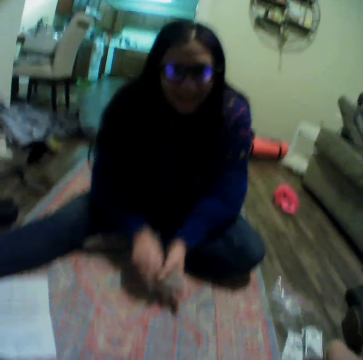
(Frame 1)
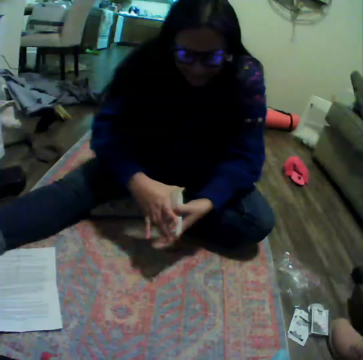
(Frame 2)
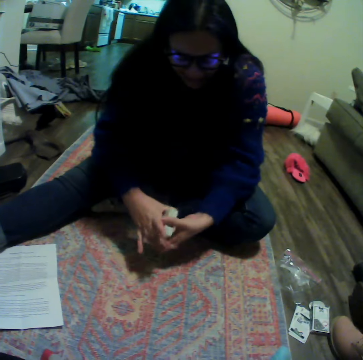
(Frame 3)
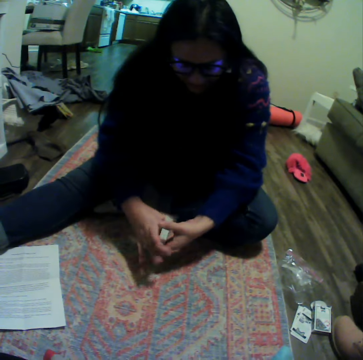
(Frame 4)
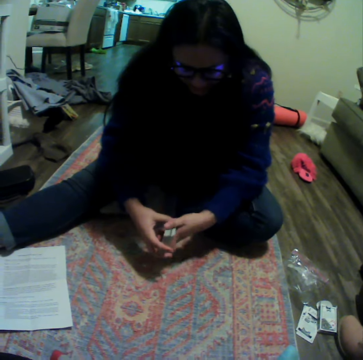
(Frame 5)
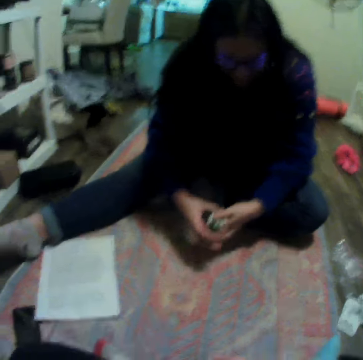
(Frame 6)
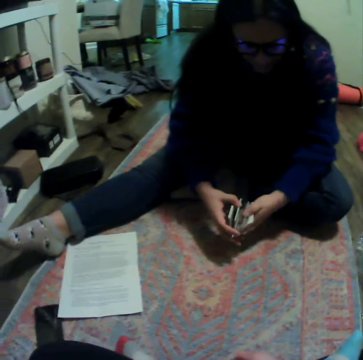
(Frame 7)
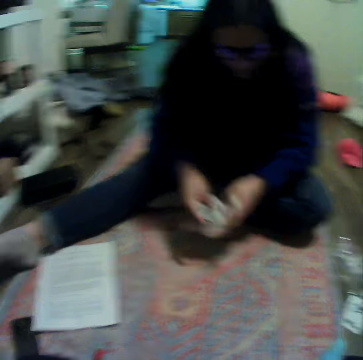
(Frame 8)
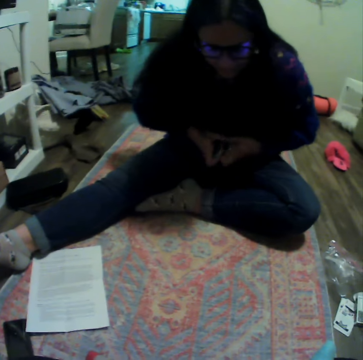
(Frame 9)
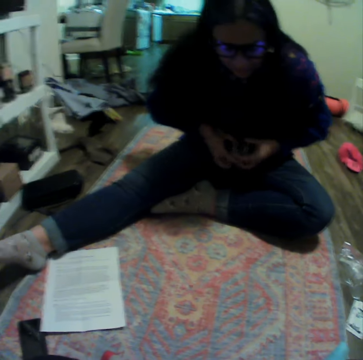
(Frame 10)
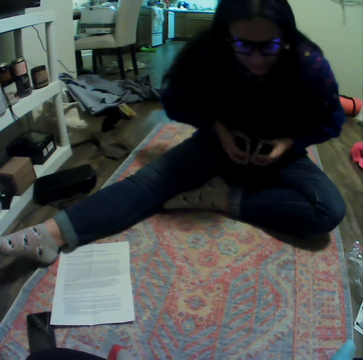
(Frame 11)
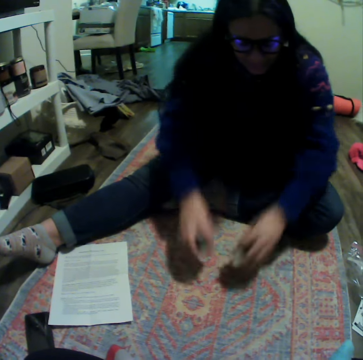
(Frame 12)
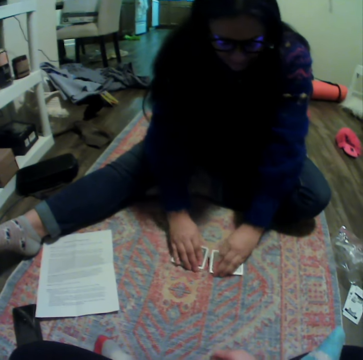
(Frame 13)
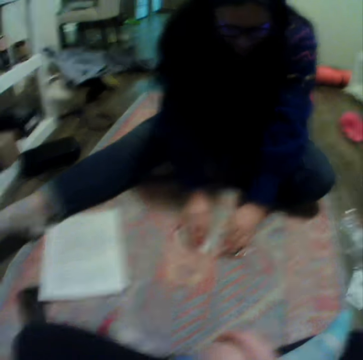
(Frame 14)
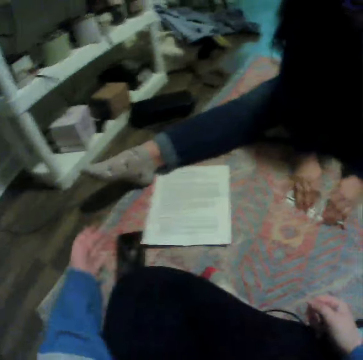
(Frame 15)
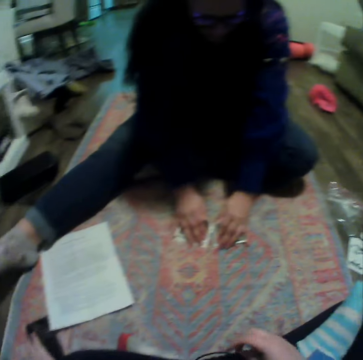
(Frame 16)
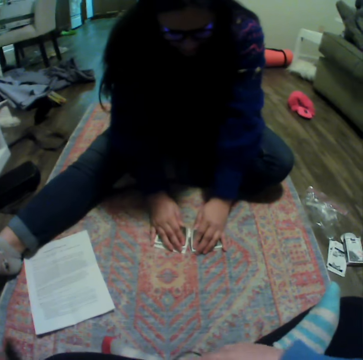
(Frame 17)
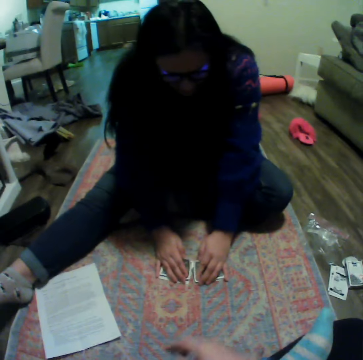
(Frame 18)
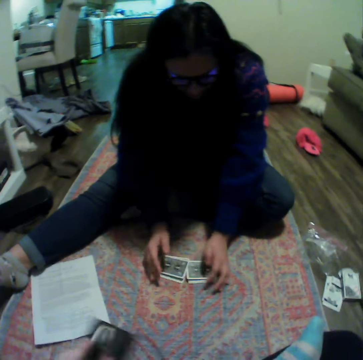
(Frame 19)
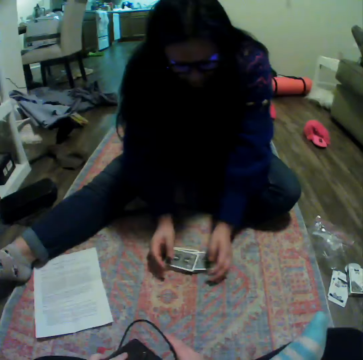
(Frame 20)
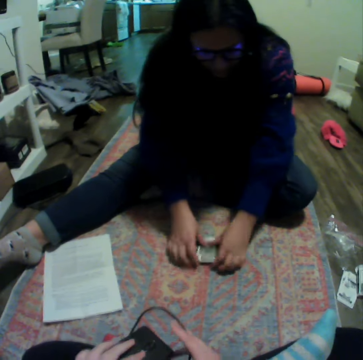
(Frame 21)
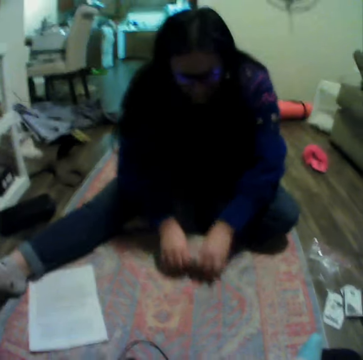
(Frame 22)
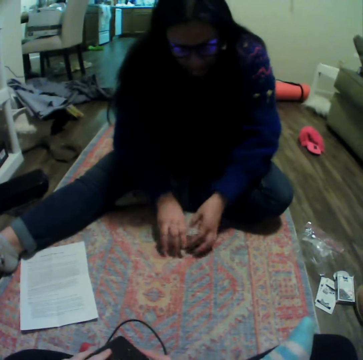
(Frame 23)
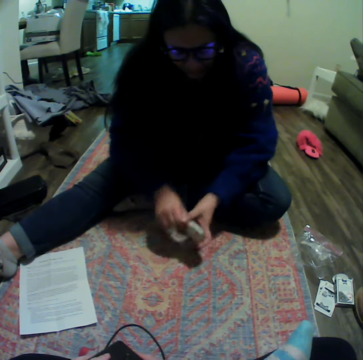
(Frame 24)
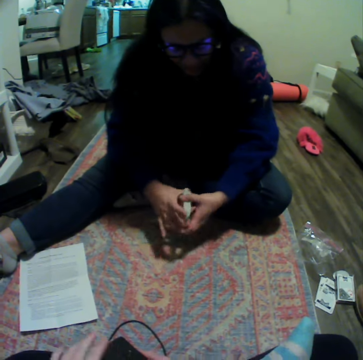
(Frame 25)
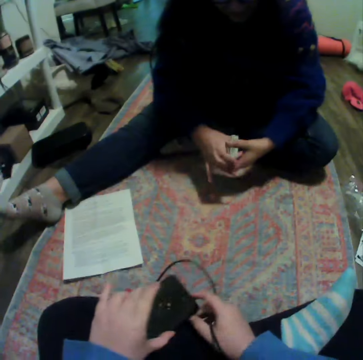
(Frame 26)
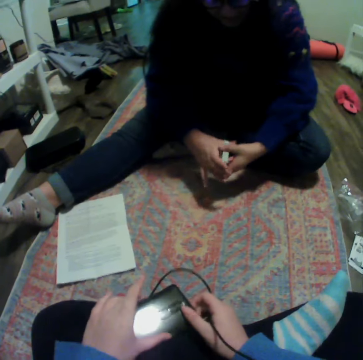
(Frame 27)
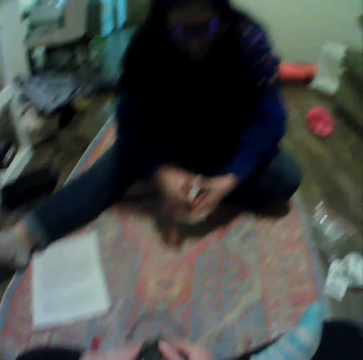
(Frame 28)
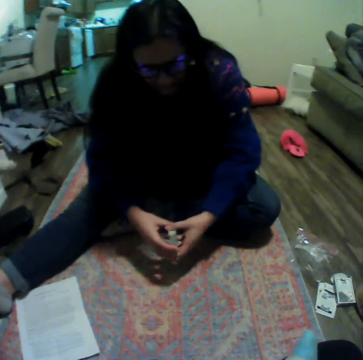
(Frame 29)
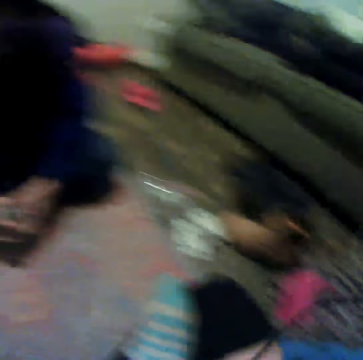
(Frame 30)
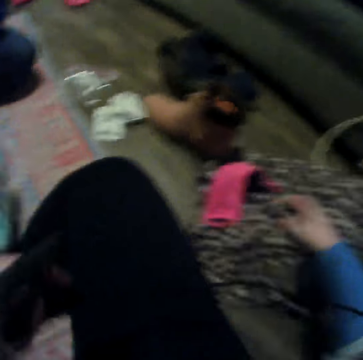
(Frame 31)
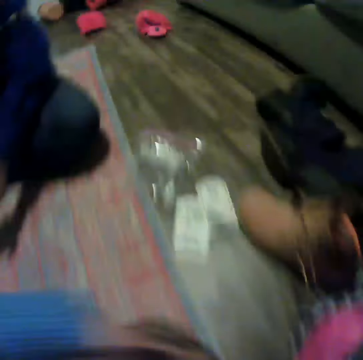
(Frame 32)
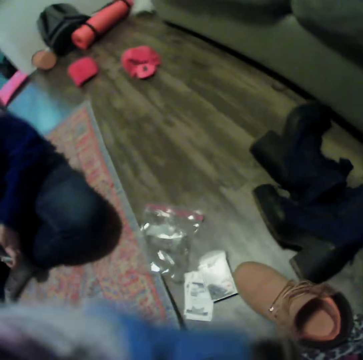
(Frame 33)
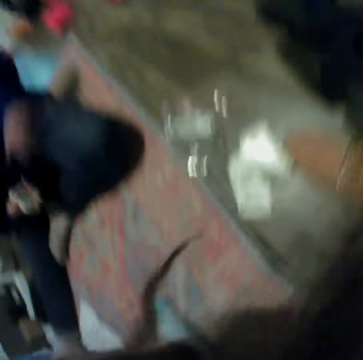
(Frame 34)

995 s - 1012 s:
A lady collects cards. The lady gathers the cards. The lady divides the cards. The lady puts the cards on the floor. The camera wearer picks up her phone. The lady reshuffles the cards. The lady collects the cards. The lady gathers the cards. The lady divides the cards.

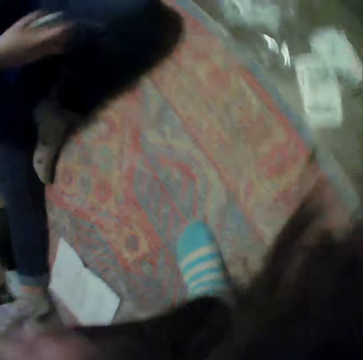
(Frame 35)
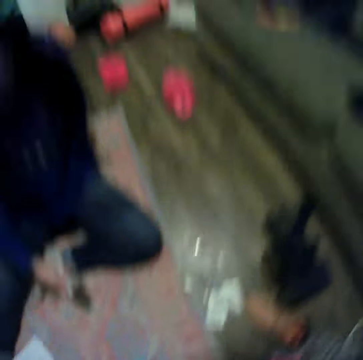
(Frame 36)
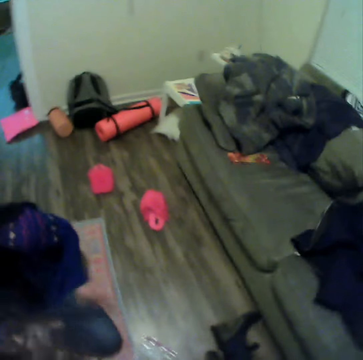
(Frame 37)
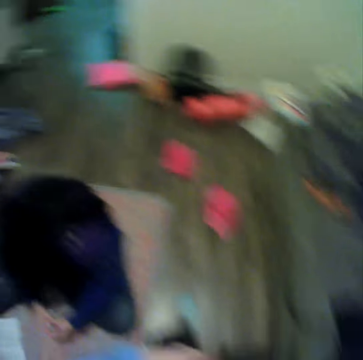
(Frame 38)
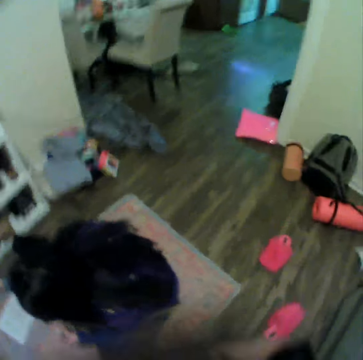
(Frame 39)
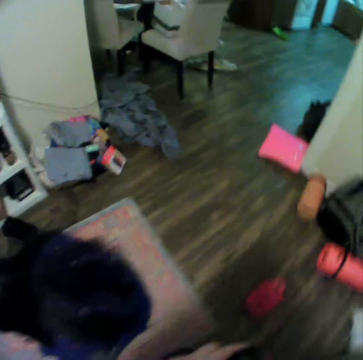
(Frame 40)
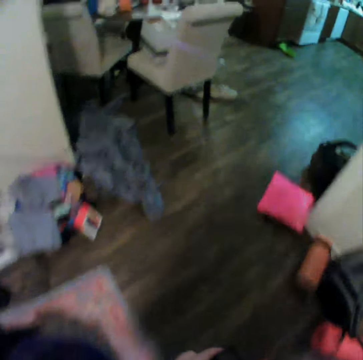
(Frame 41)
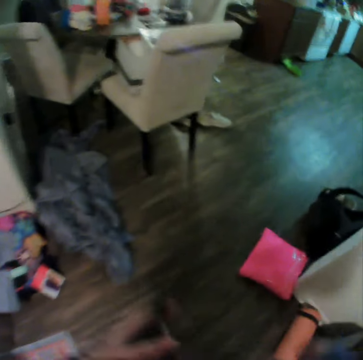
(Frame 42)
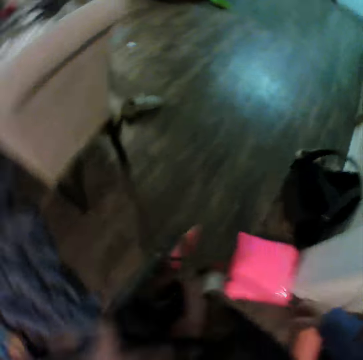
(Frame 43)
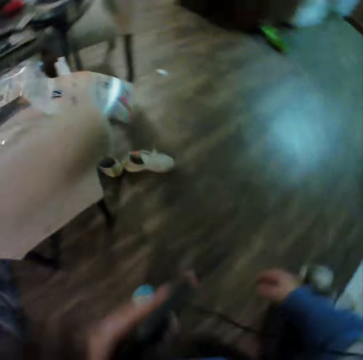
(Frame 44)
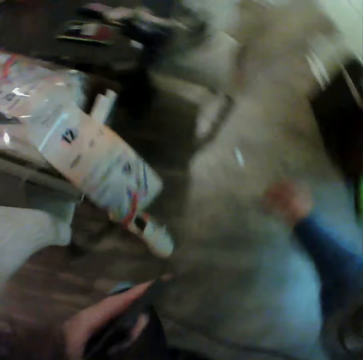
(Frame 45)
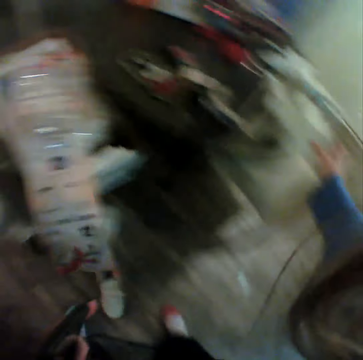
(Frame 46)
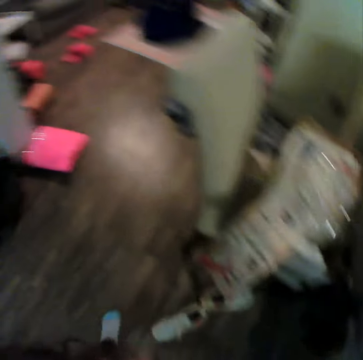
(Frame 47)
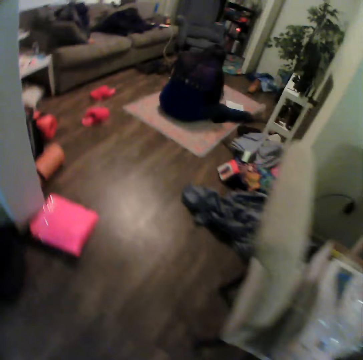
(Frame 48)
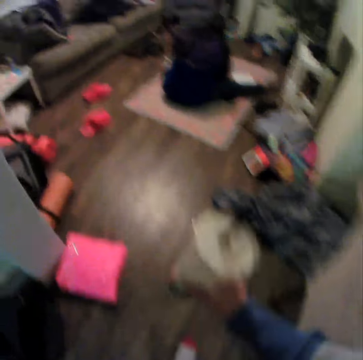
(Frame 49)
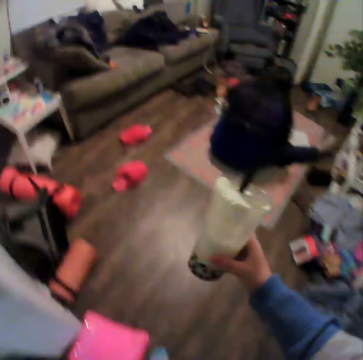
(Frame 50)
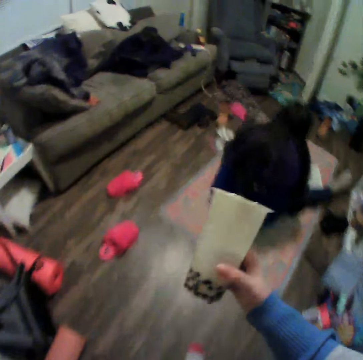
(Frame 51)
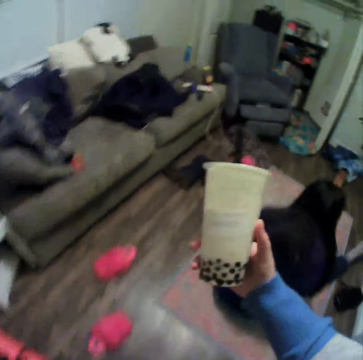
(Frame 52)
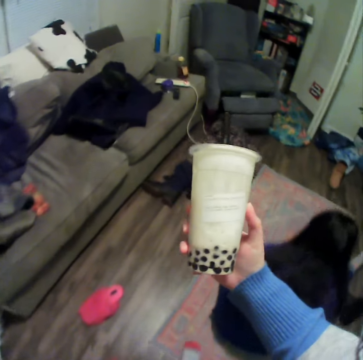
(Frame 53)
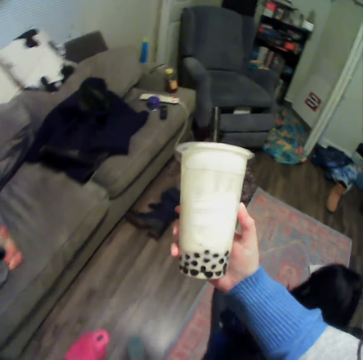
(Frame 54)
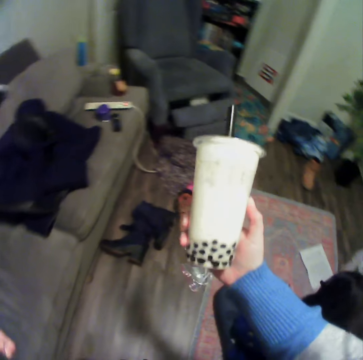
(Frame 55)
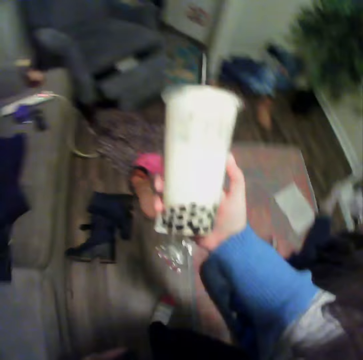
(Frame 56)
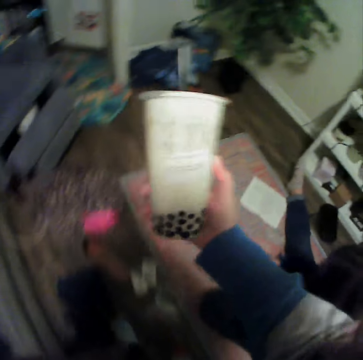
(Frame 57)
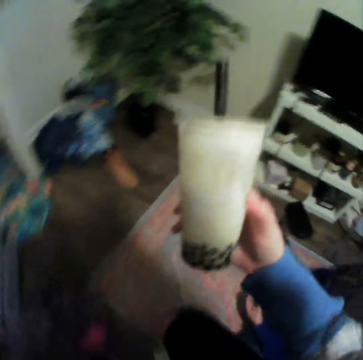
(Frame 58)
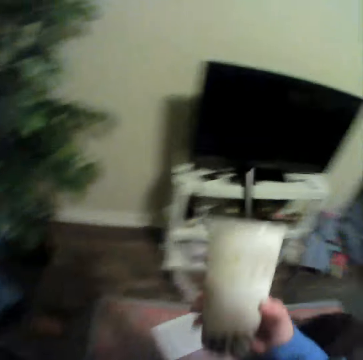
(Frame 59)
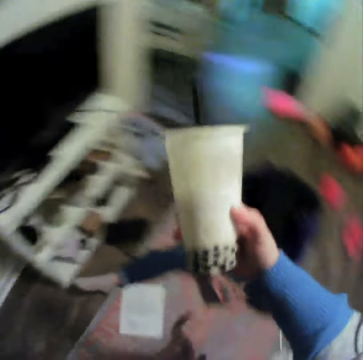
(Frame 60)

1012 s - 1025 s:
The camera wearer stands up. A lady moves a hand. The camera wearer walks in the house and talks to the lady. They hold something. They pick up a plastic cup. They look at the plastic cup. They move around.

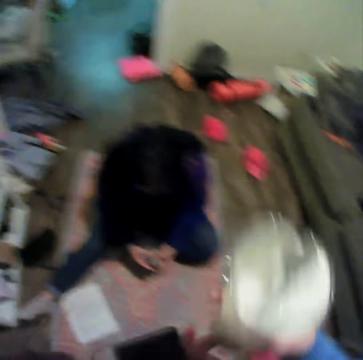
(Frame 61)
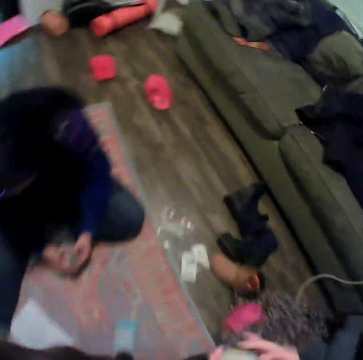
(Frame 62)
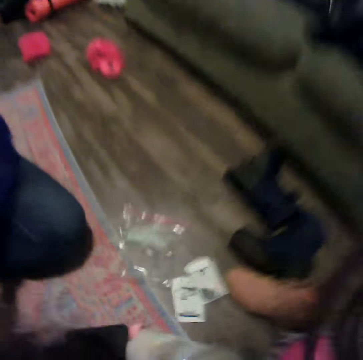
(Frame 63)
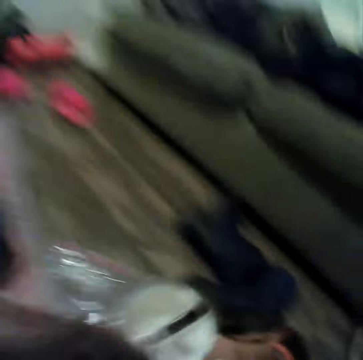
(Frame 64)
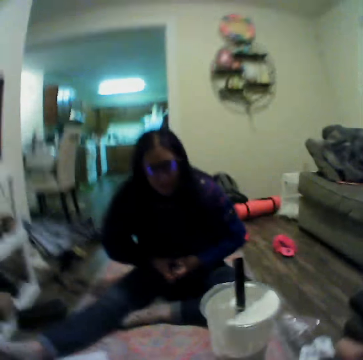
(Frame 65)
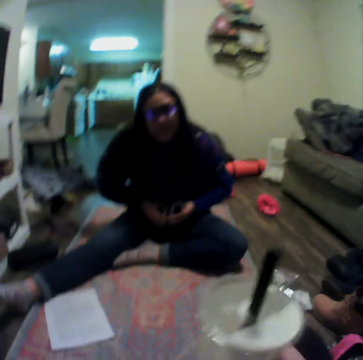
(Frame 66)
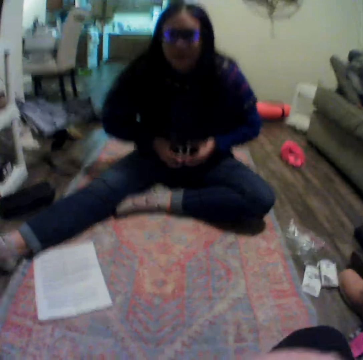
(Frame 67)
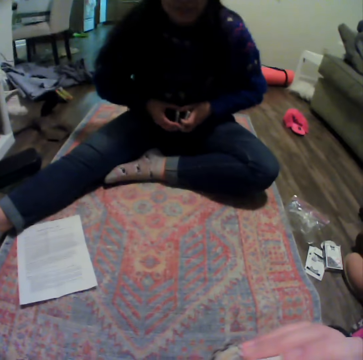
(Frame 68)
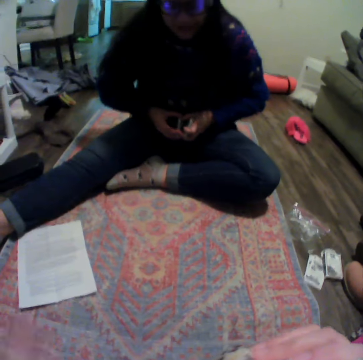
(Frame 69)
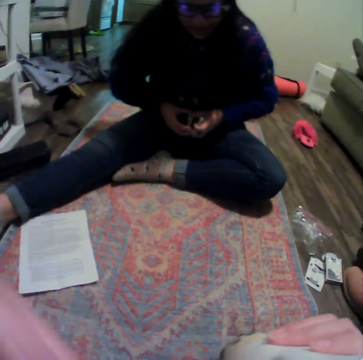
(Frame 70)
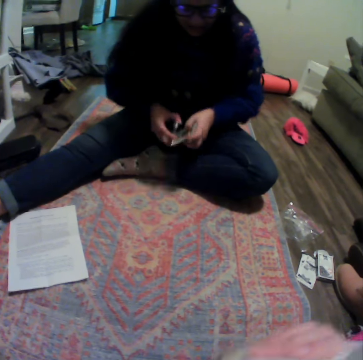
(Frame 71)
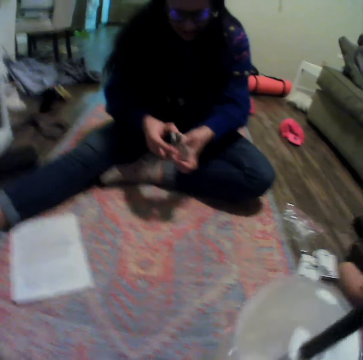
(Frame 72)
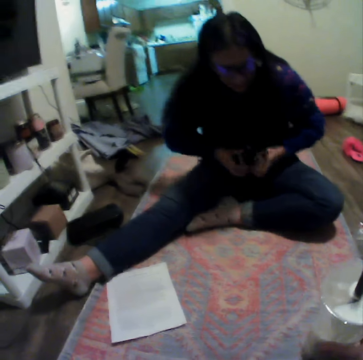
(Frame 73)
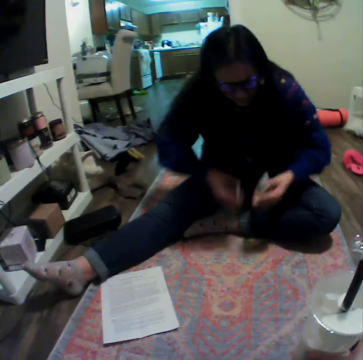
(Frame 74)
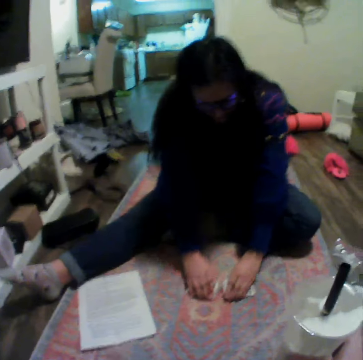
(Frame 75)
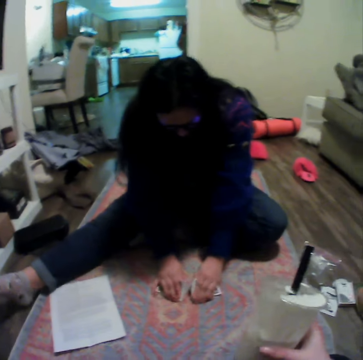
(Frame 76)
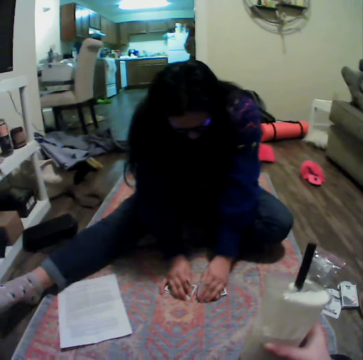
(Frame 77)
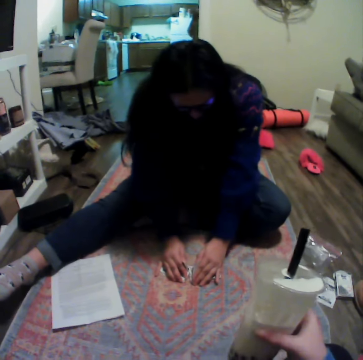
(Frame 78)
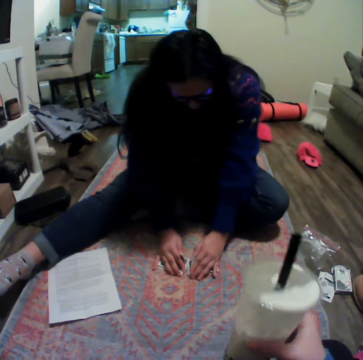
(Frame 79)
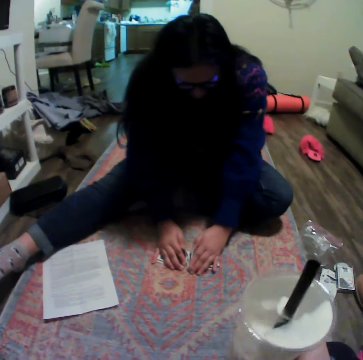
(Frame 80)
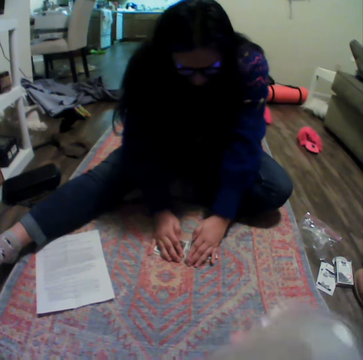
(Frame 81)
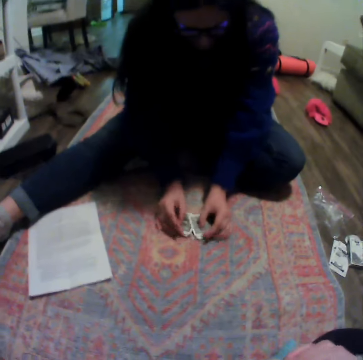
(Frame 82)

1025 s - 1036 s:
A lady talks to another lady. The camera wearer sits on the carpet. They talk to the first lady and drink something. The first lady divides cards. The first lady puts the cards on the floor. The first lady reshuffles the cards.
